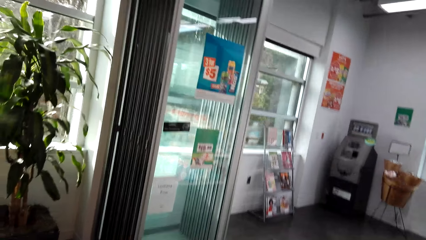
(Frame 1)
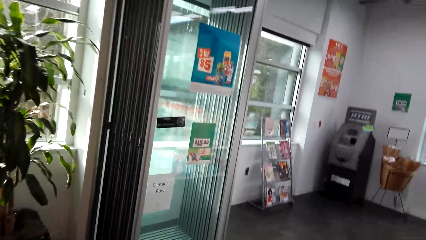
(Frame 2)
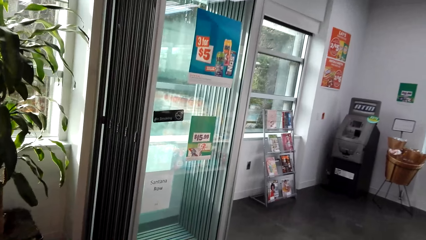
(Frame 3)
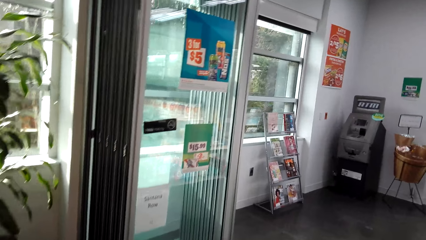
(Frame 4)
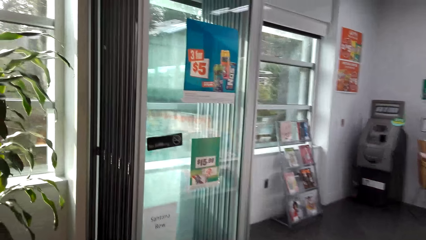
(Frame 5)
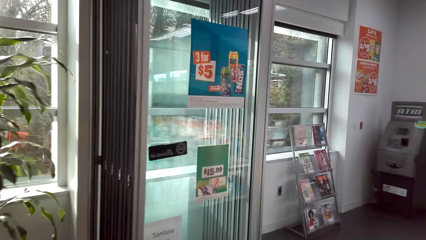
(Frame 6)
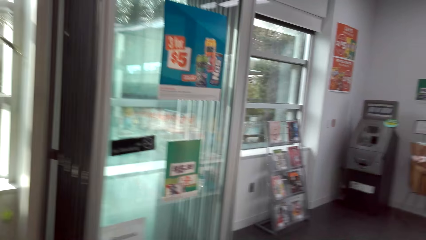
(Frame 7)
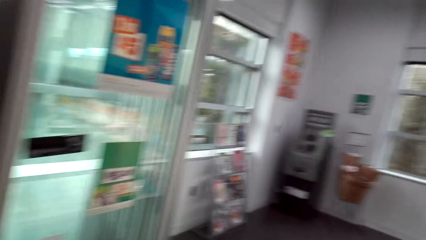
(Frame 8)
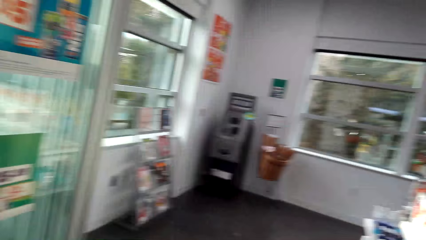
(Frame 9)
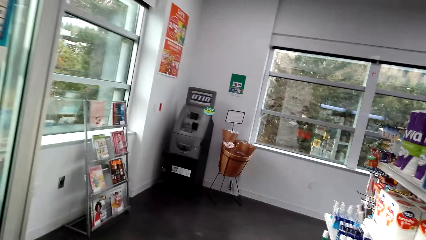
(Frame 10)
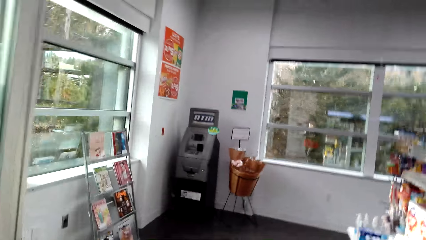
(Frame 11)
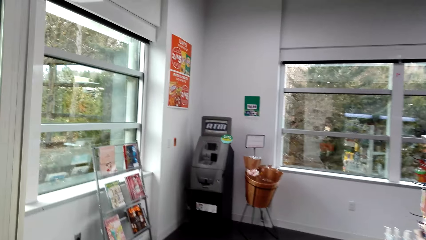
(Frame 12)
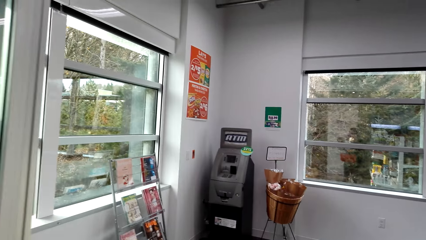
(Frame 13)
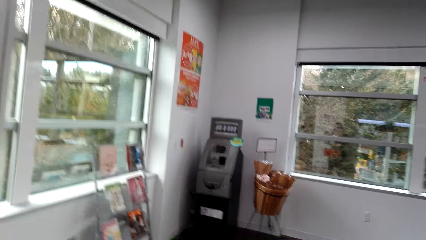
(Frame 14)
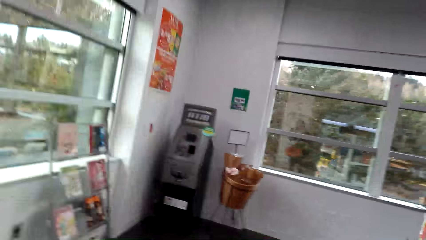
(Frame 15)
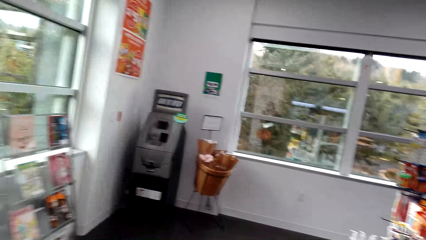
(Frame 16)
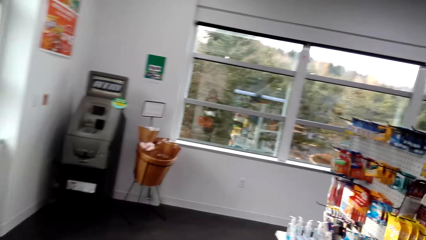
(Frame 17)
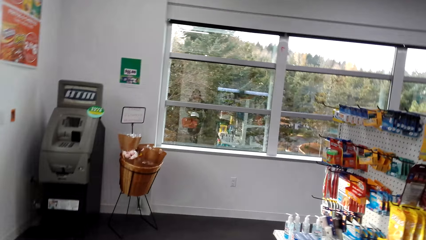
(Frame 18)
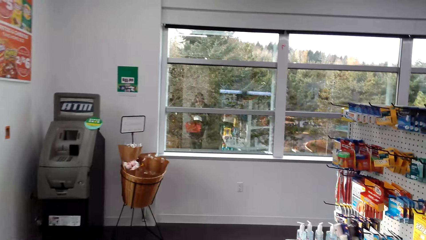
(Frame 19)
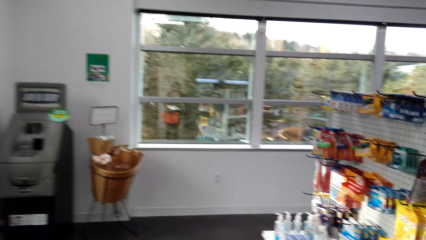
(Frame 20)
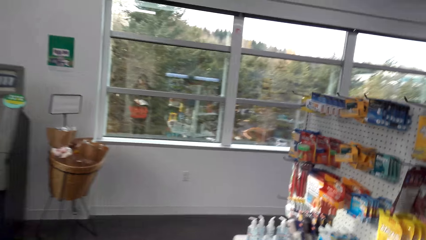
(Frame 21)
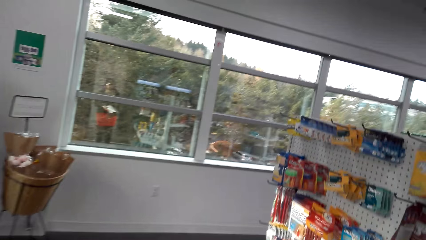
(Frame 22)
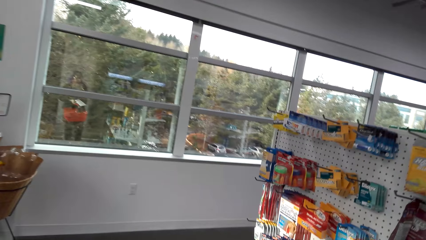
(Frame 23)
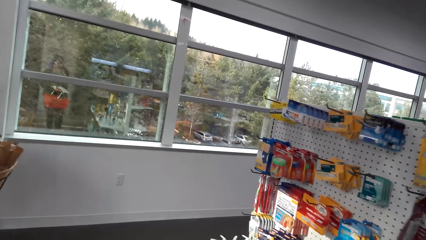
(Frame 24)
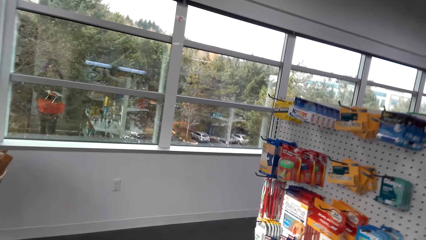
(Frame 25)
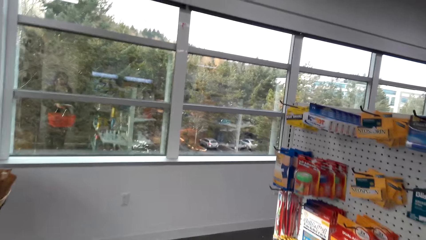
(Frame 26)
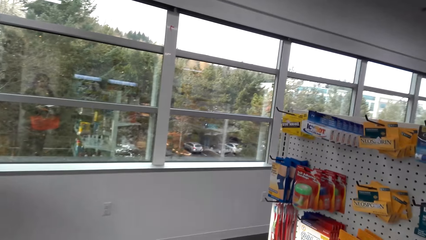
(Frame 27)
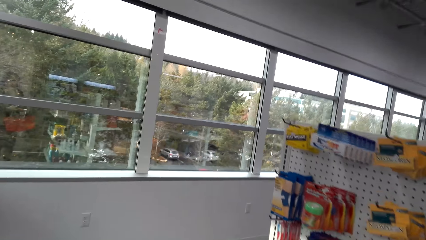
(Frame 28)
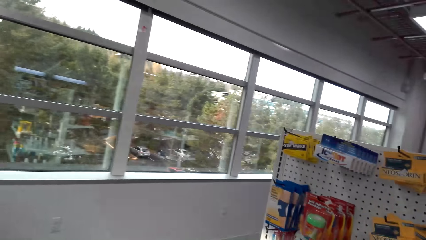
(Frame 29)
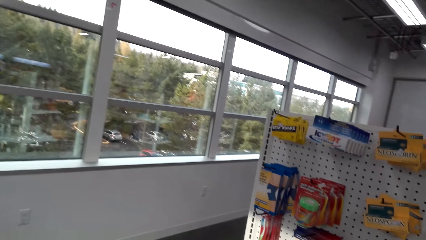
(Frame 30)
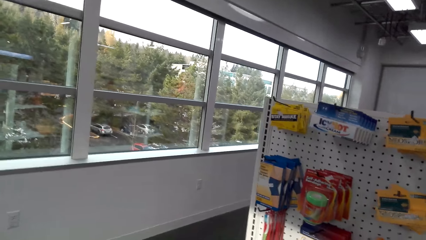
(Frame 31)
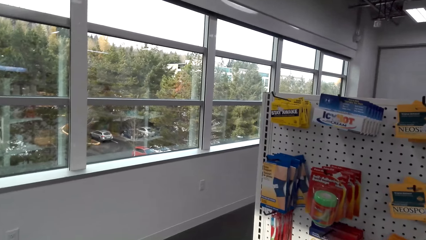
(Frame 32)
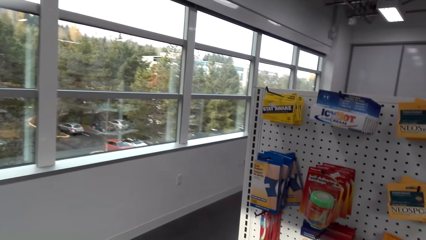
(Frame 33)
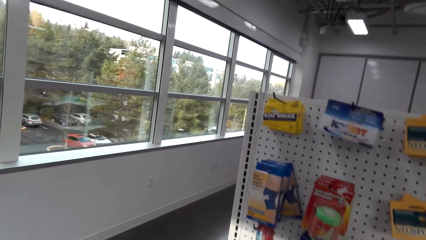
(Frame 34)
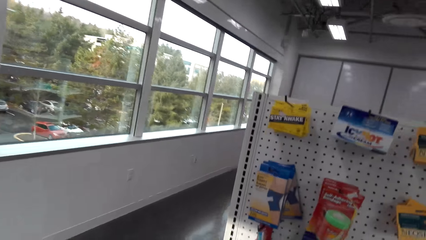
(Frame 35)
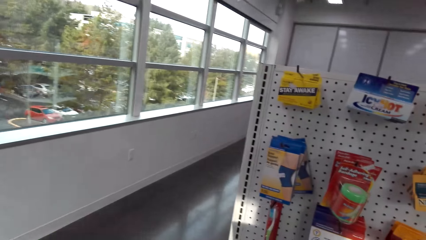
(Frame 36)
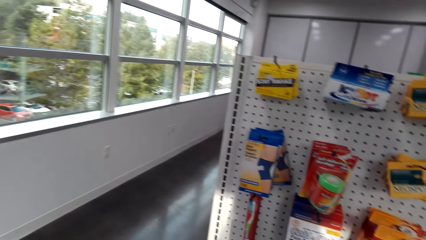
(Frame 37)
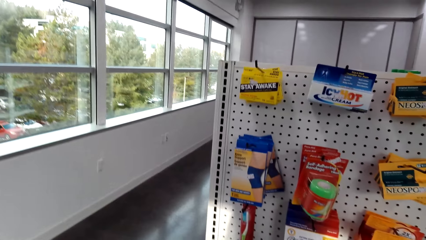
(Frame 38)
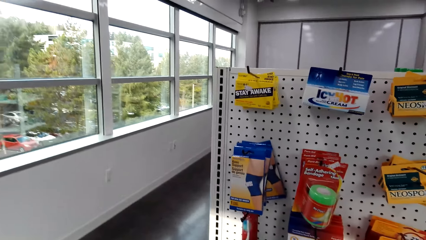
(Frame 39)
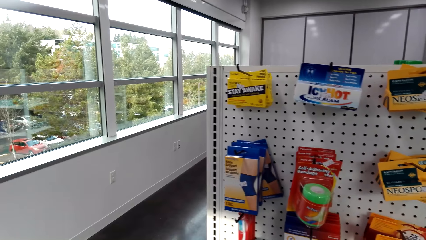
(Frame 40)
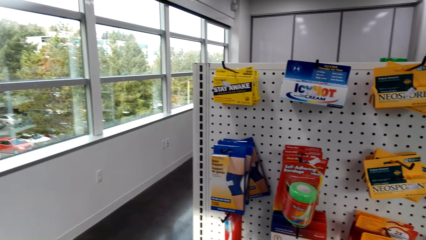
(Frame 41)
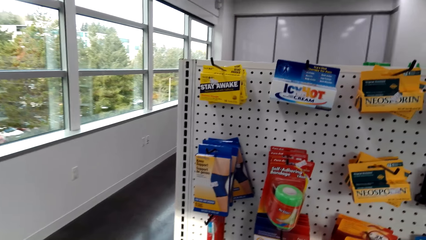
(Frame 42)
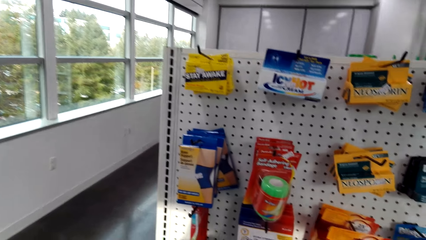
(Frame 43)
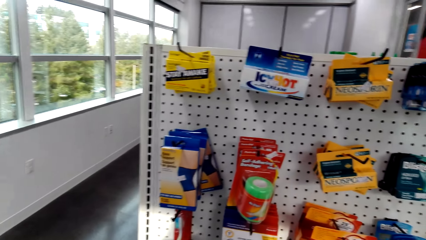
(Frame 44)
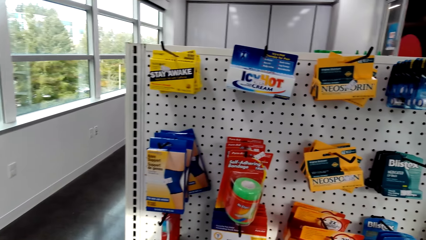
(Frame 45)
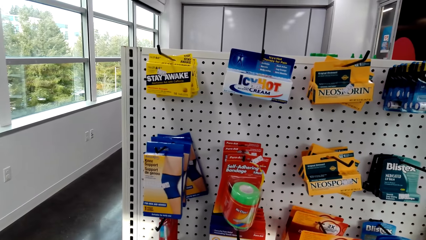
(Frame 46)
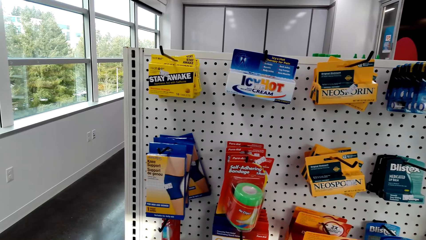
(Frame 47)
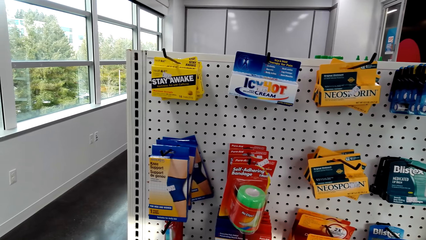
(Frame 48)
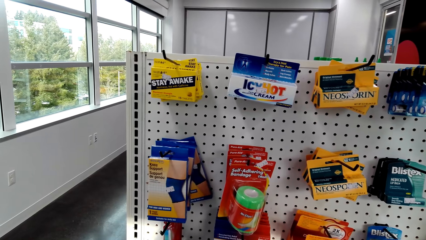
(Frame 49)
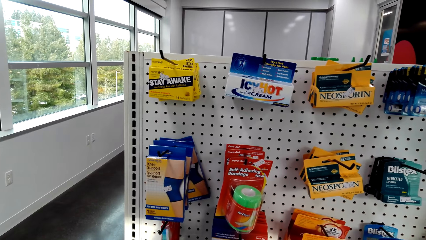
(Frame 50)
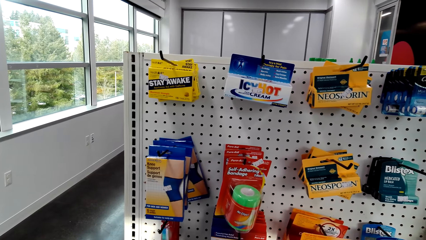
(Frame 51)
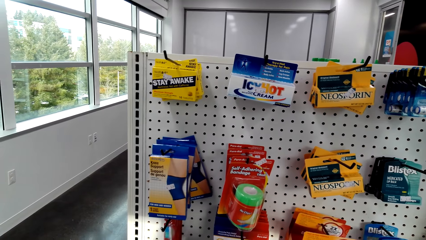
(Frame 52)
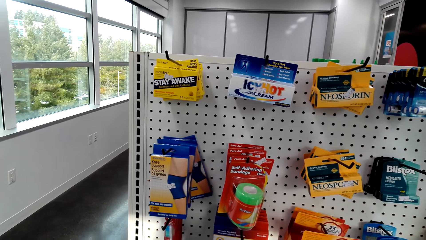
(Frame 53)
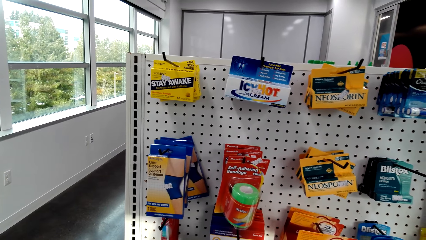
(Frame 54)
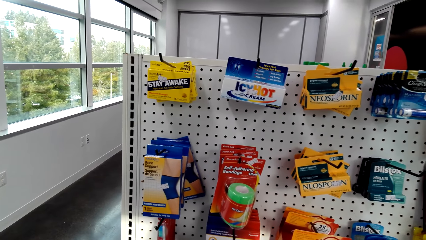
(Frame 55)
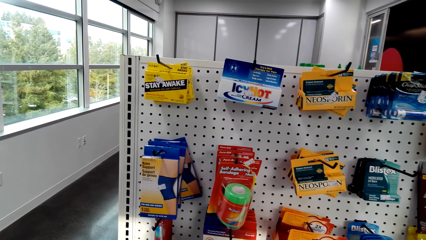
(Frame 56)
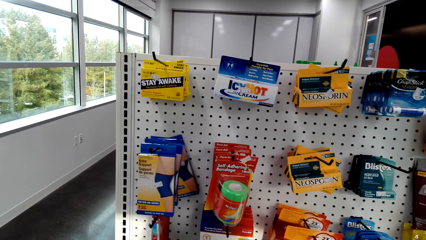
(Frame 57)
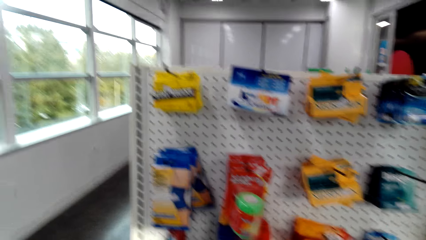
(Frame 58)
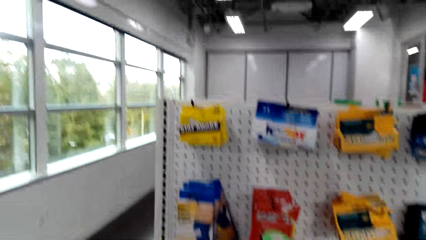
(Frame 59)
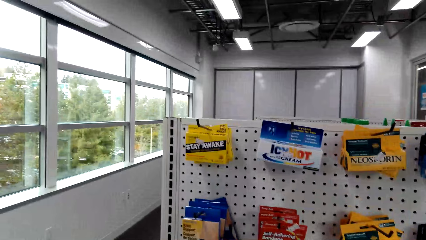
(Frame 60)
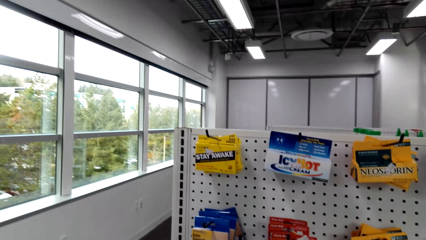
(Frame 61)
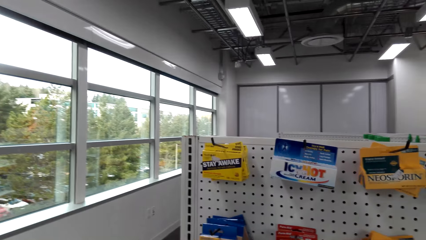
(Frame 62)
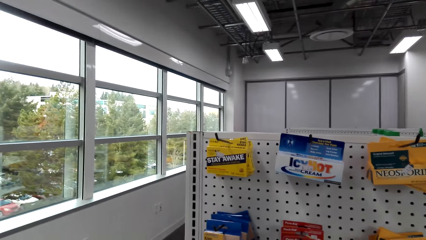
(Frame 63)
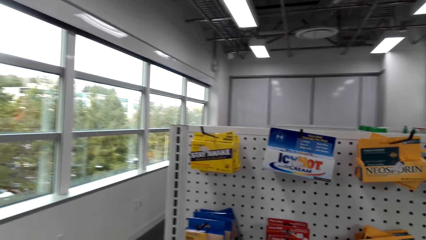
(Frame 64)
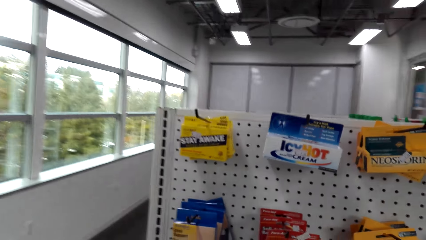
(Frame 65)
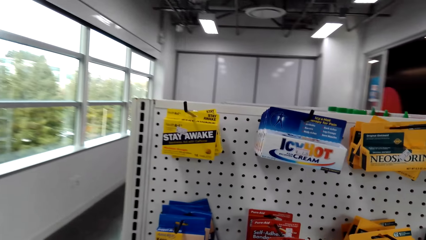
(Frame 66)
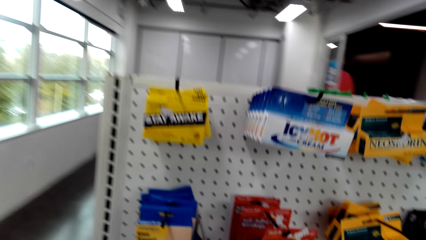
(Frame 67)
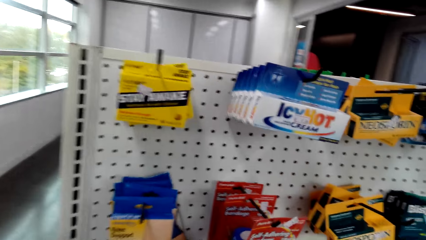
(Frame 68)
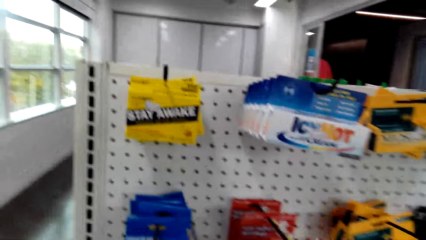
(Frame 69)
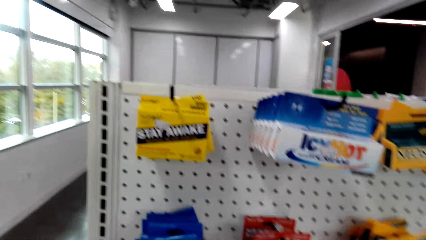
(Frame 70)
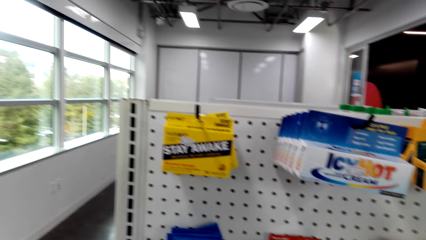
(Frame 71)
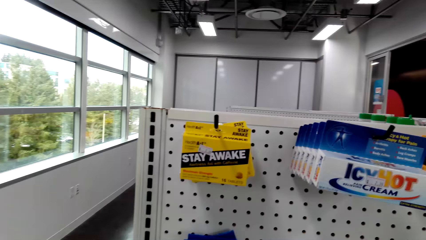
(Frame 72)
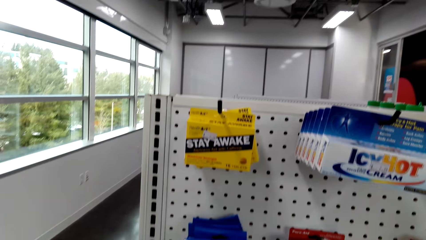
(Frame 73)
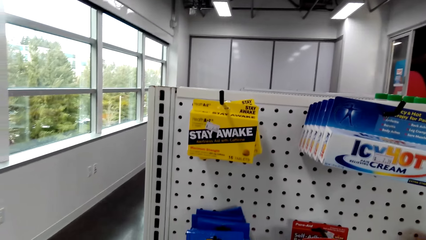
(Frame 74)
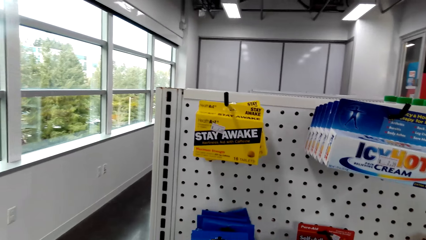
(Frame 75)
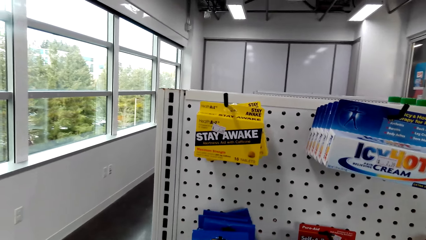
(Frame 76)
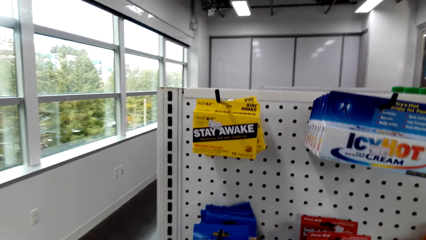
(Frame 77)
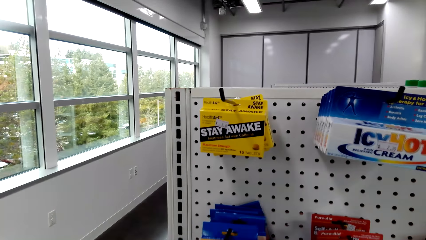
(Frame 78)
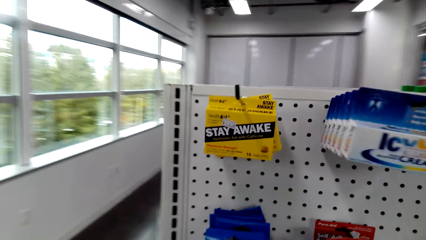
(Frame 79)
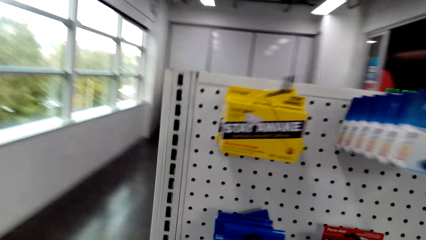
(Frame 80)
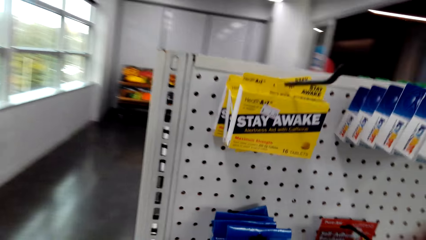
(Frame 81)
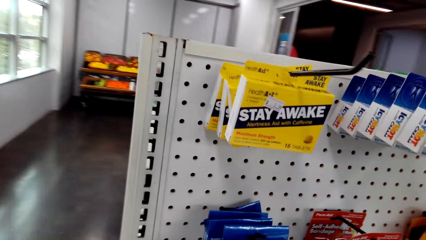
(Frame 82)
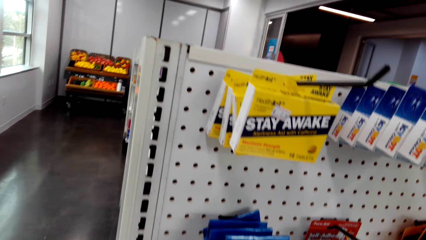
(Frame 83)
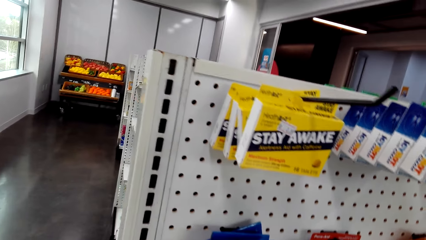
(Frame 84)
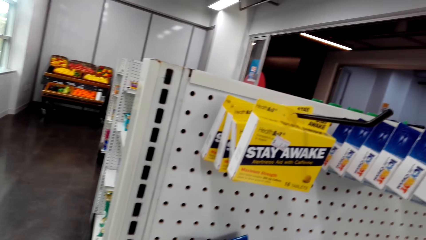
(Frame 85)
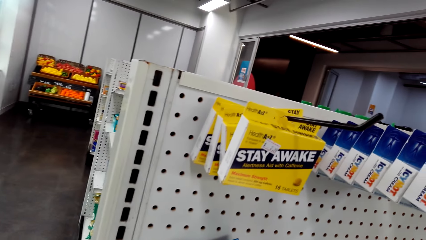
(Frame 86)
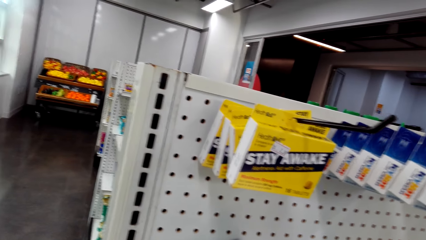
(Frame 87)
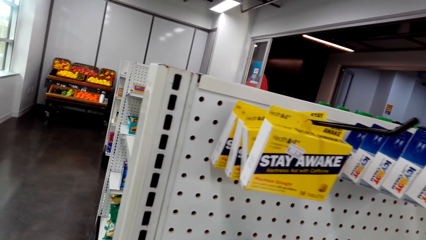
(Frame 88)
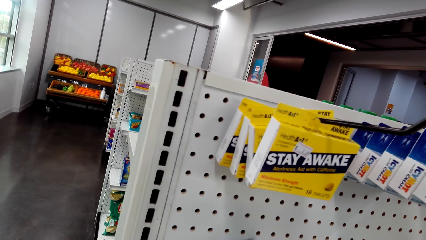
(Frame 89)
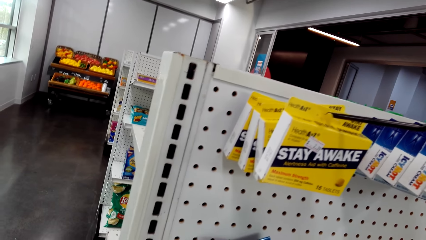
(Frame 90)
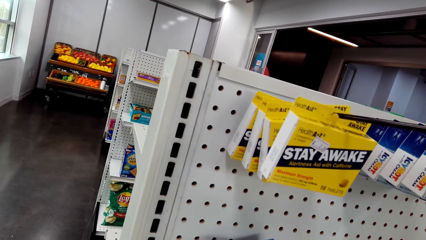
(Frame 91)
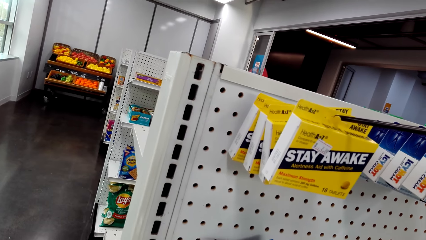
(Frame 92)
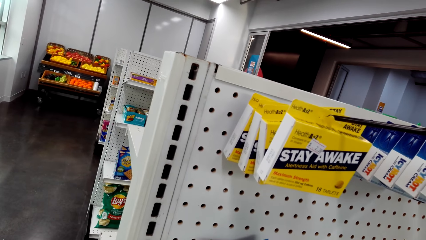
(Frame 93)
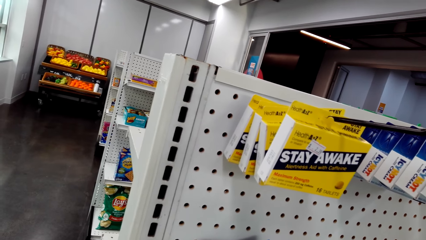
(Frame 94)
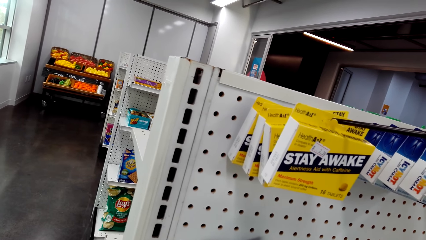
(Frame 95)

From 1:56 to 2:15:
The camera wearer turns right. They look at the packets of something.
